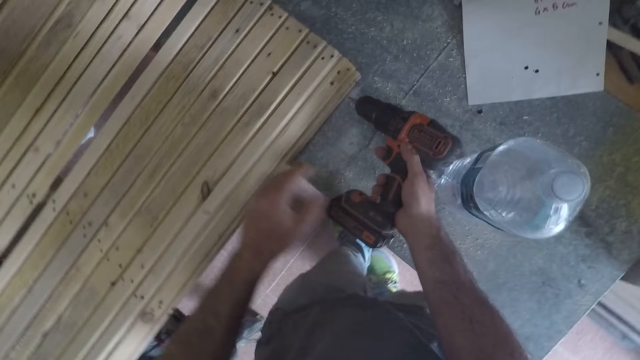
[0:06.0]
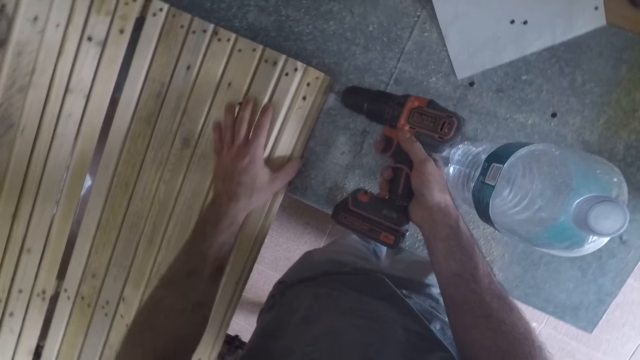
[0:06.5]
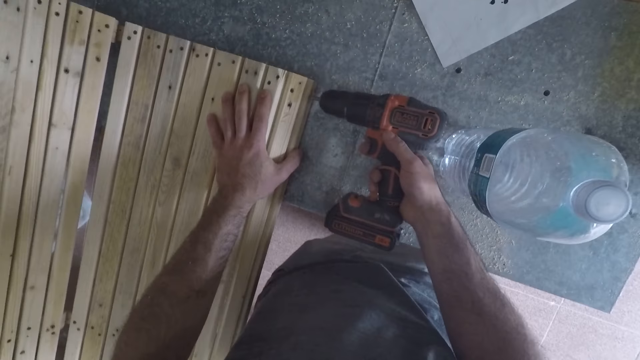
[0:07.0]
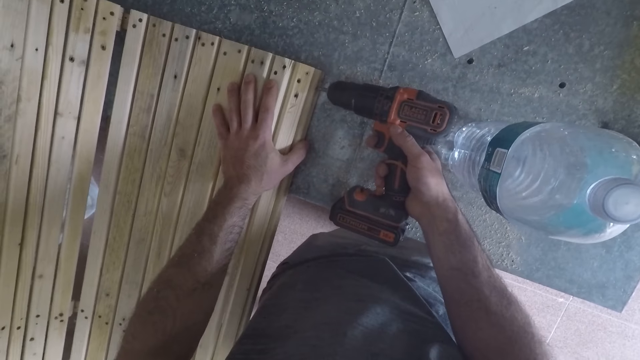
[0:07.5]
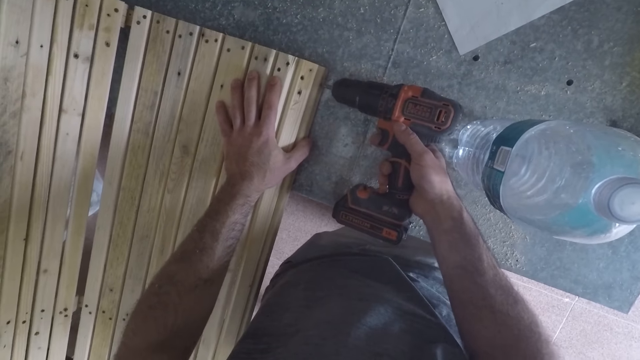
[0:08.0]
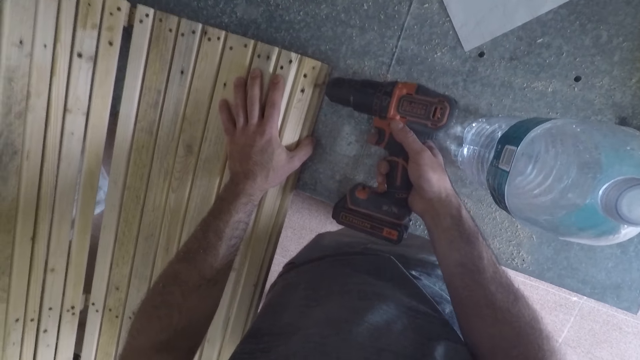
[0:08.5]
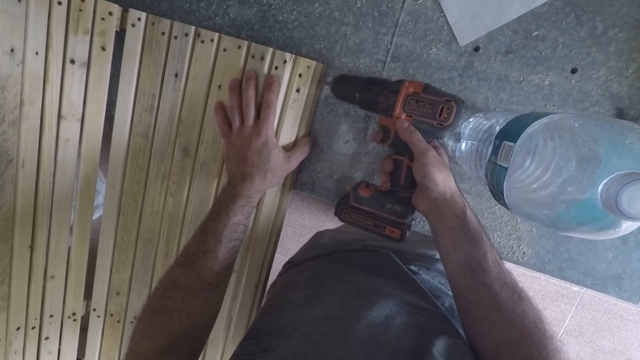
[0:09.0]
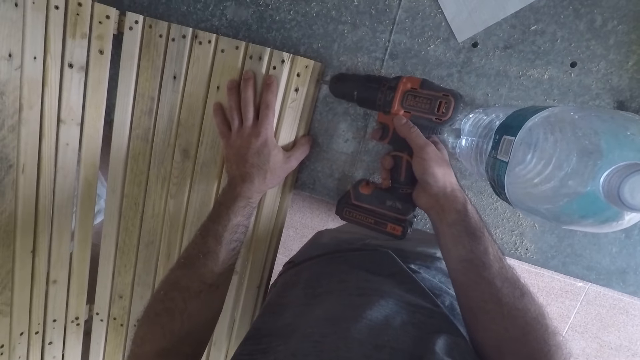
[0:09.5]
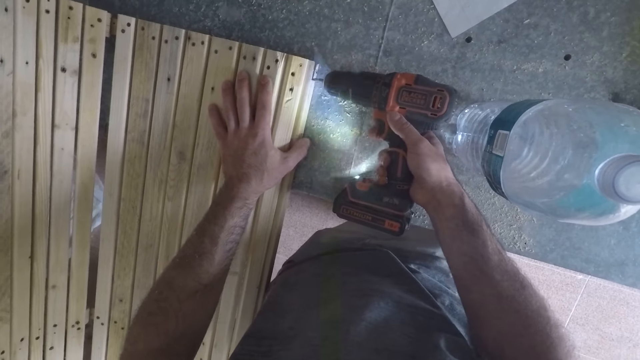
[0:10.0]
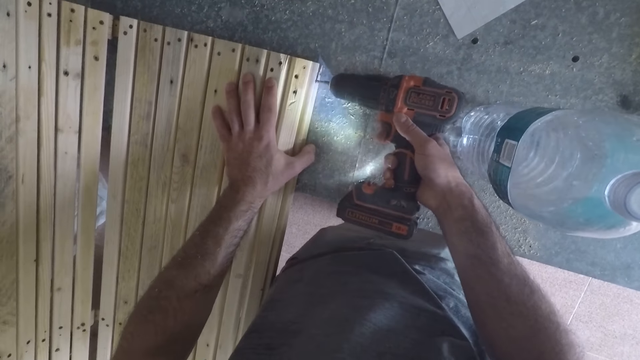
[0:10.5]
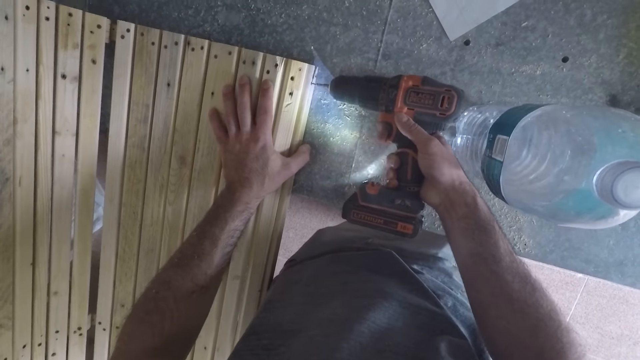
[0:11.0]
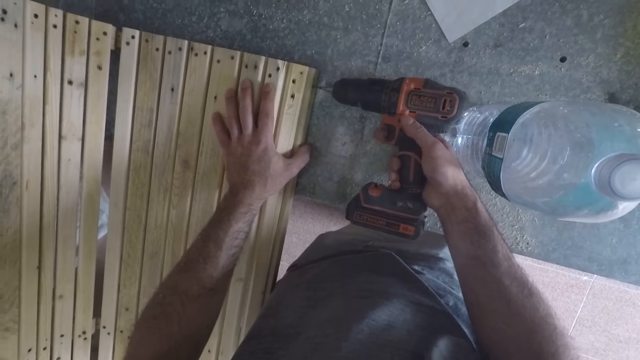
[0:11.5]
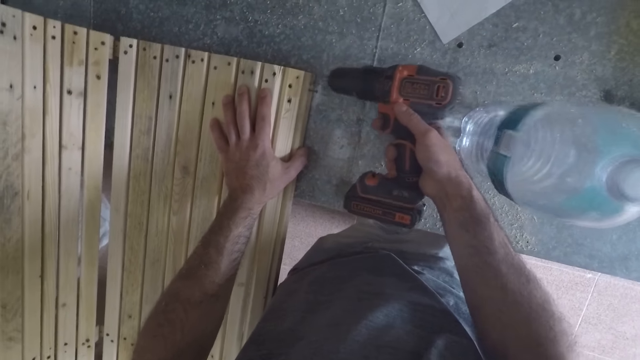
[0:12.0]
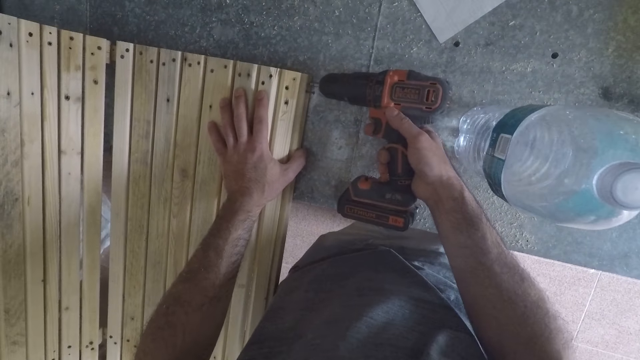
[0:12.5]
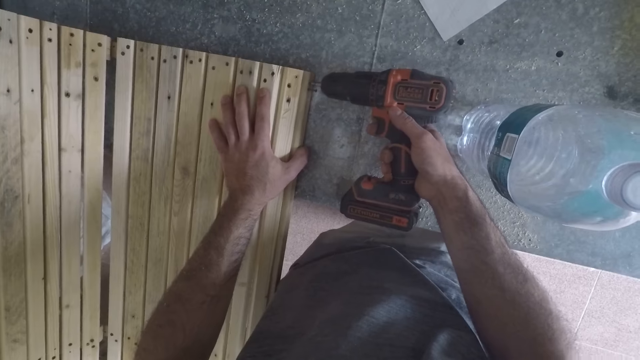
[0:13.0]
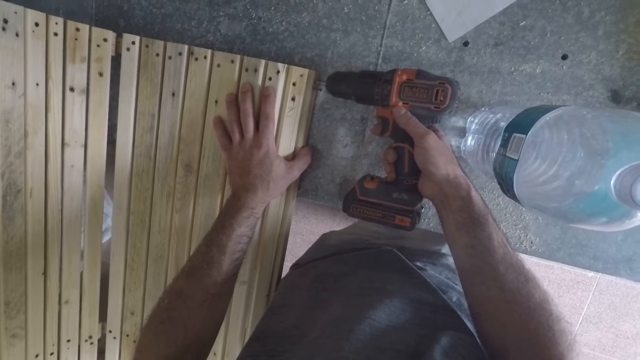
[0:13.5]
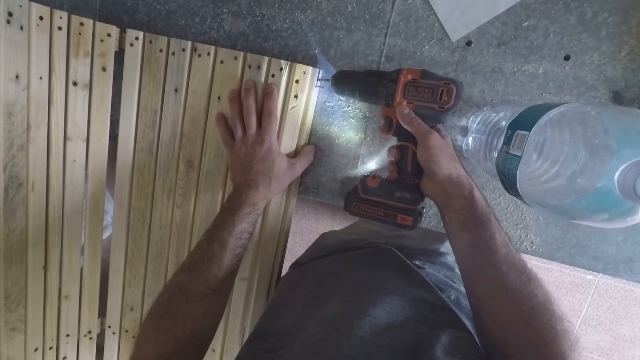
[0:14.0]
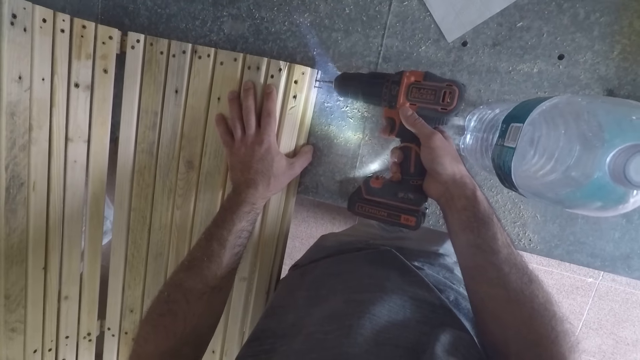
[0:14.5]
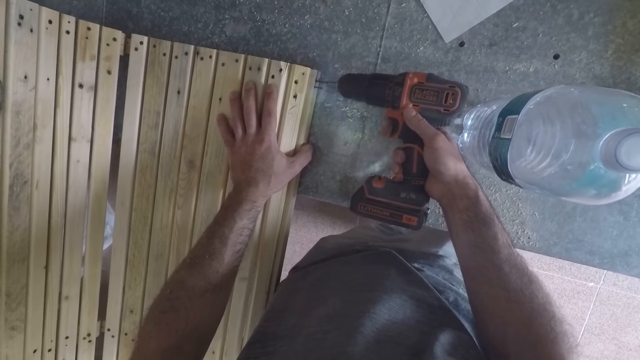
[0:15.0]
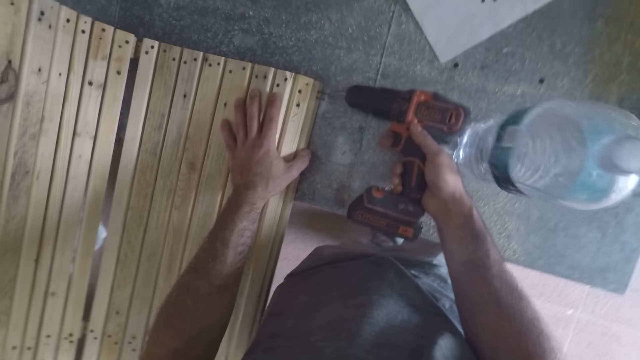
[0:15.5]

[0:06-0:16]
The camera wearer holds the structure with the left hand. They loosen a screw in the furthest right. They loosen another screw near the former screw.

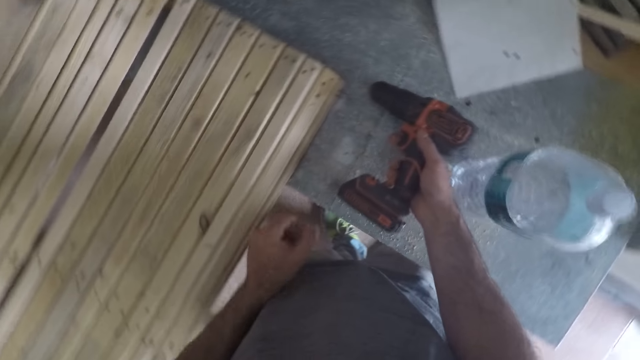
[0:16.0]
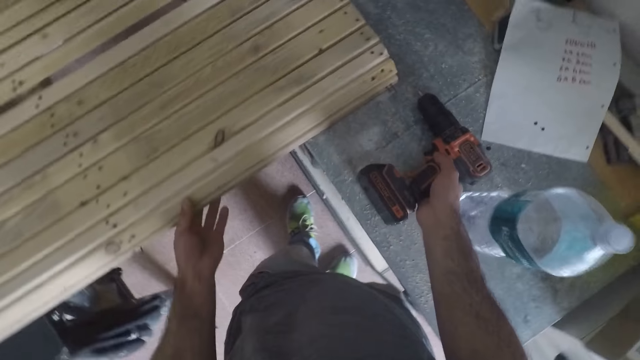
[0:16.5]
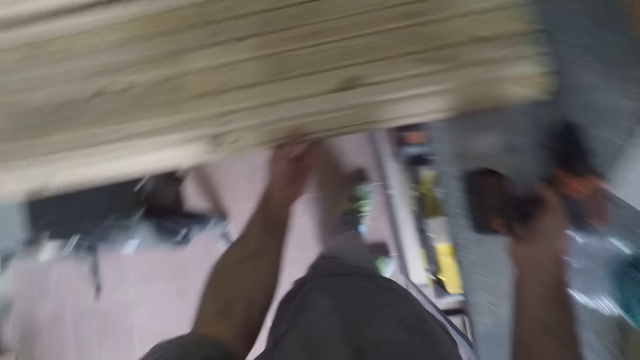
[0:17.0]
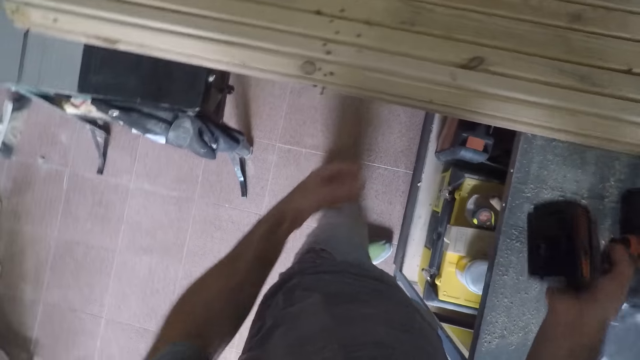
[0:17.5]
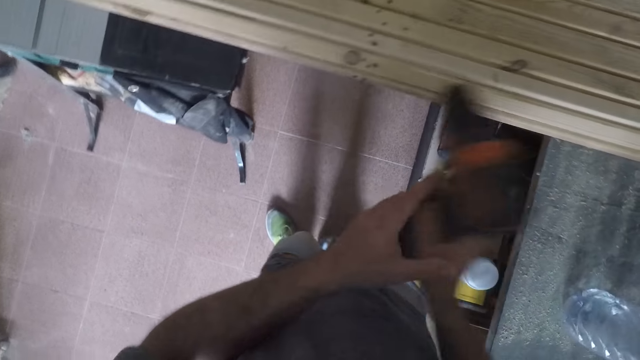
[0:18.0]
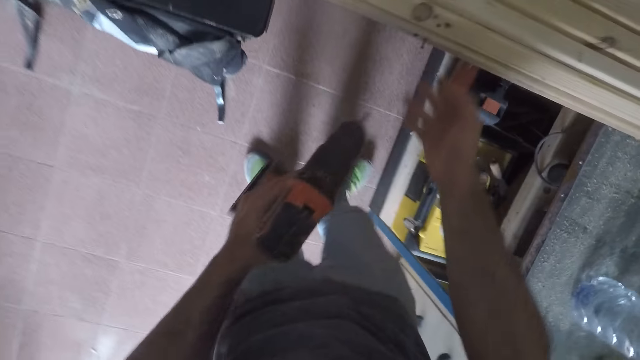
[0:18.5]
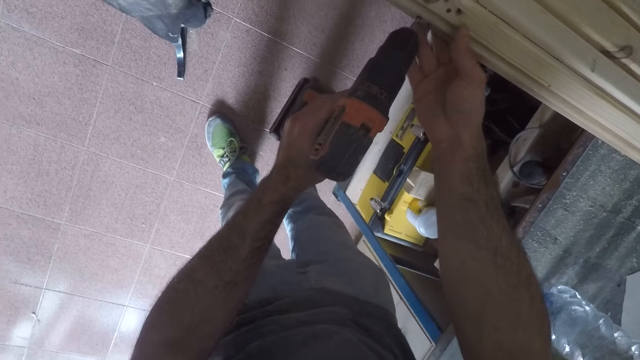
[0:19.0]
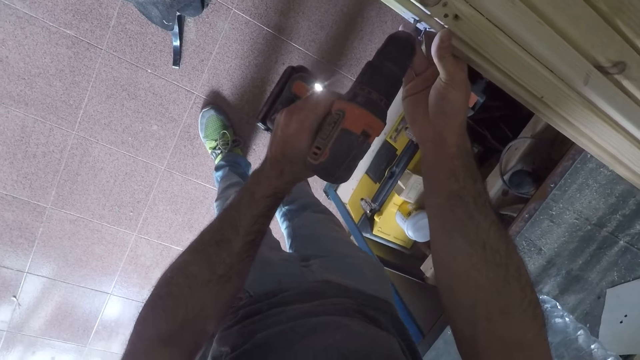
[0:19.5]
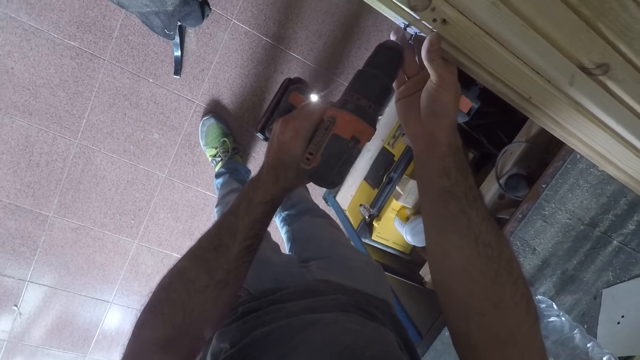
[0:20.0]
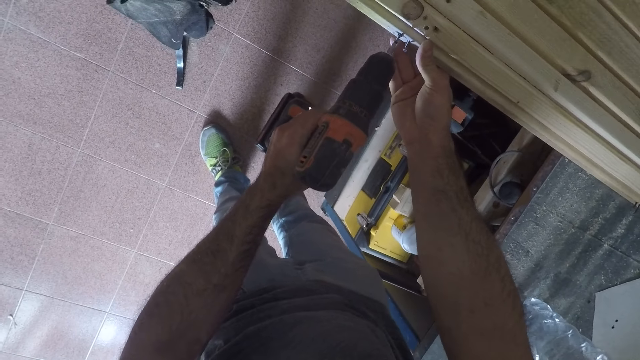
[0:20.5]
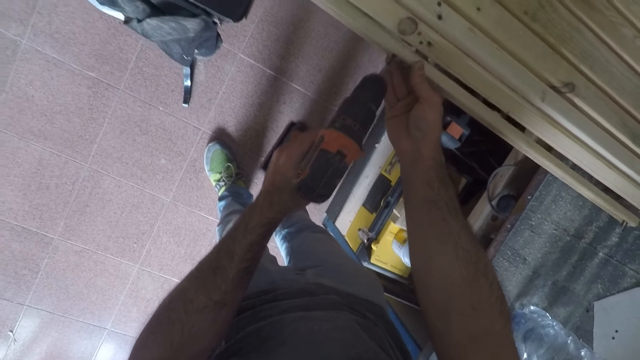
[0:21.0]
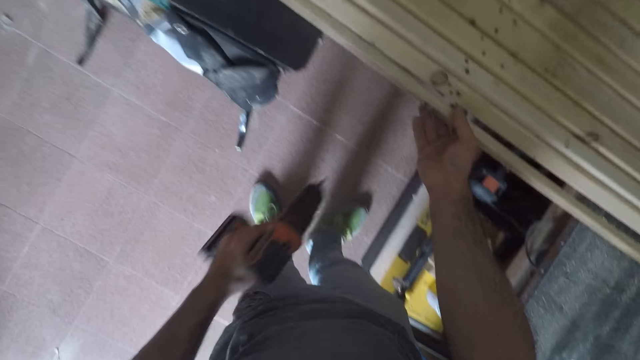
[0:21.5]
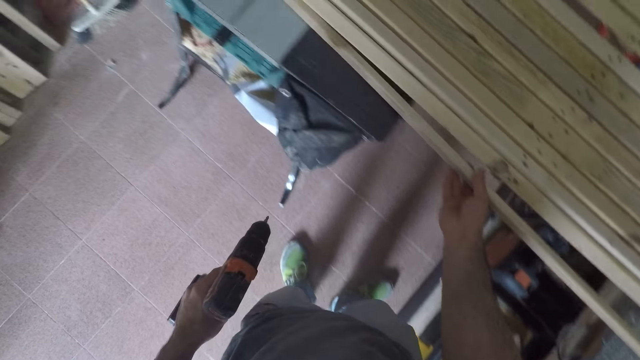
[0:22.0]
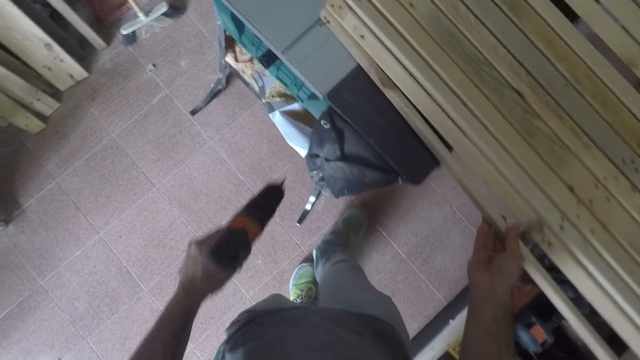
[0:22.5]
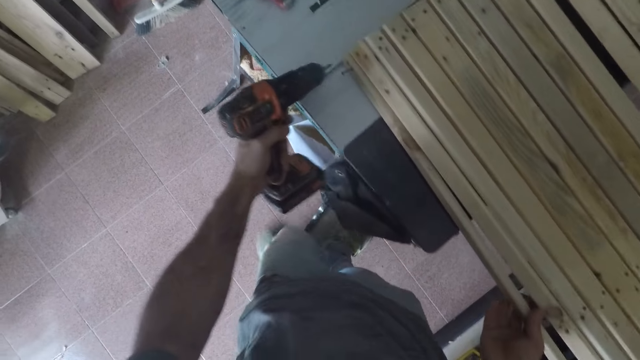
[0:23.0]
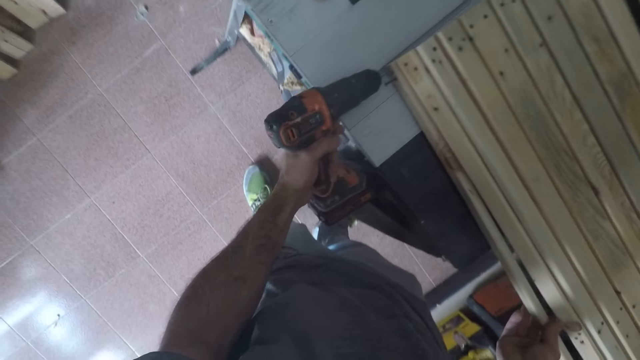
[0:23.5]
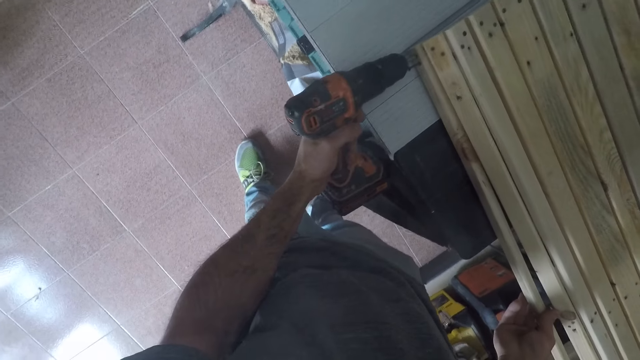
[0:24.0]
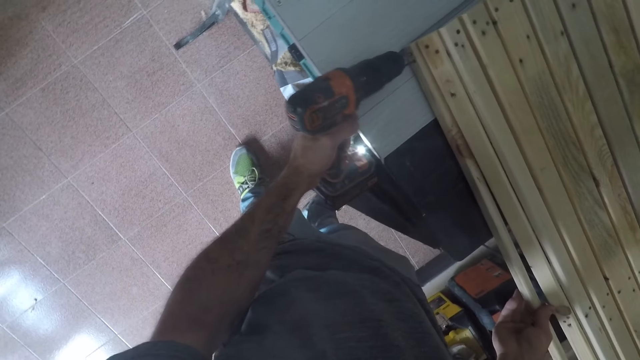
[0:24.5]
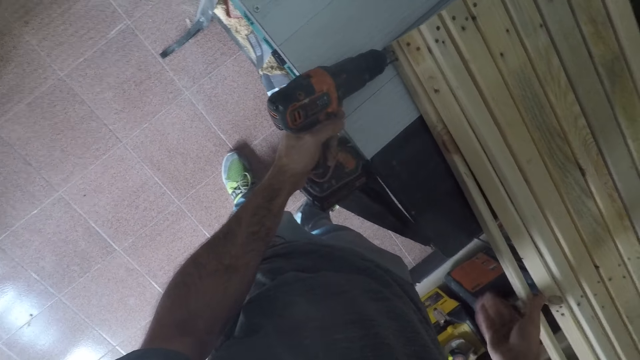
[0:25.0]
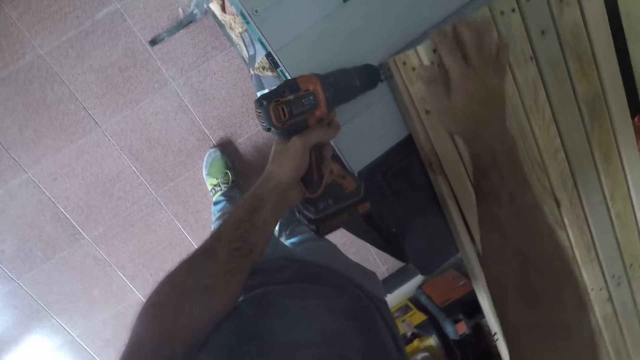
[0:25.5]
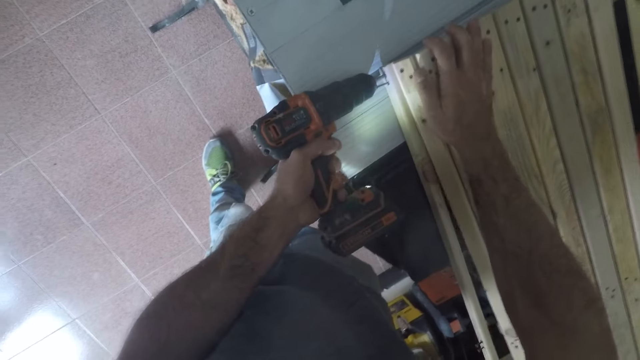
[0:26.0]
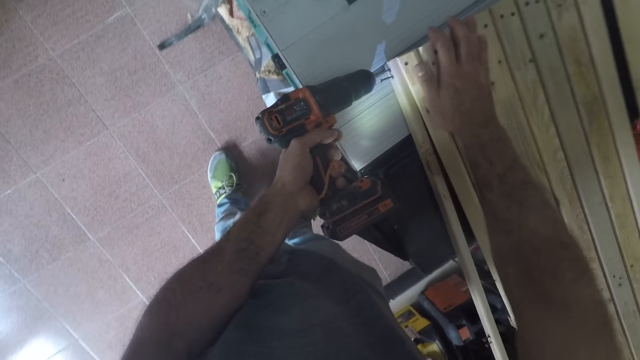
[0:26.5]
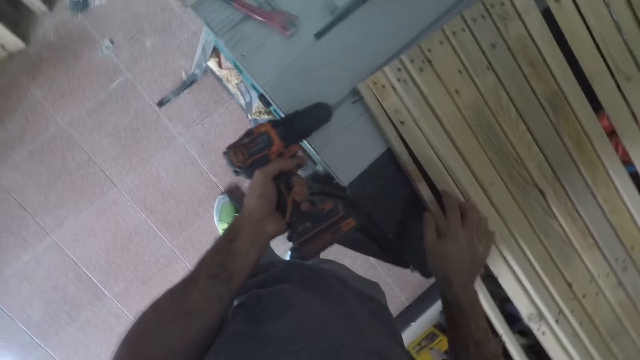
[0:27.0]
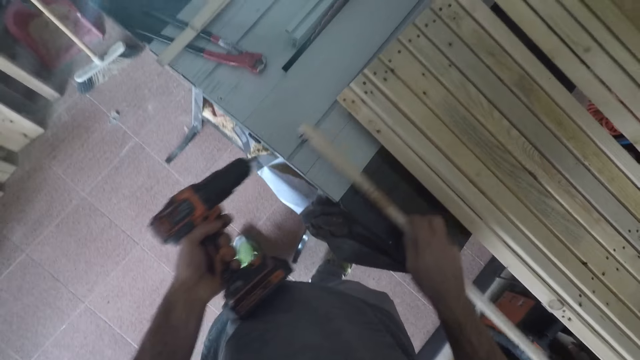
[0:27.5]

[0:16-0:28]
The camera wearer drops the nail remover on the workbench. They pick the nail remover from the workbench. They detach nails from wooden units in the framework. They loosen another screw in the middle. They hold a timber from the structure. They loosen a screw in the far right.
